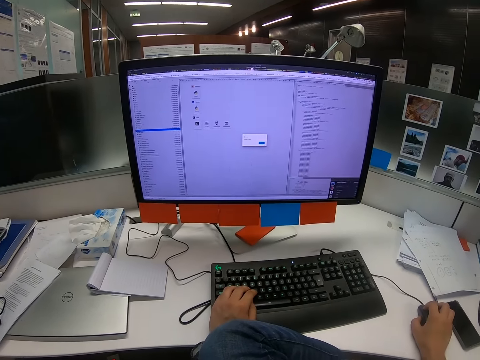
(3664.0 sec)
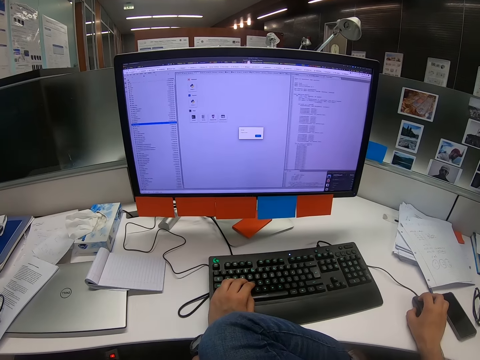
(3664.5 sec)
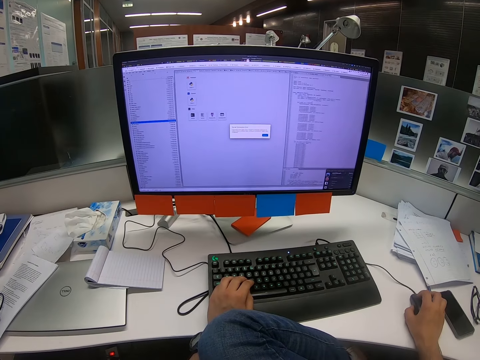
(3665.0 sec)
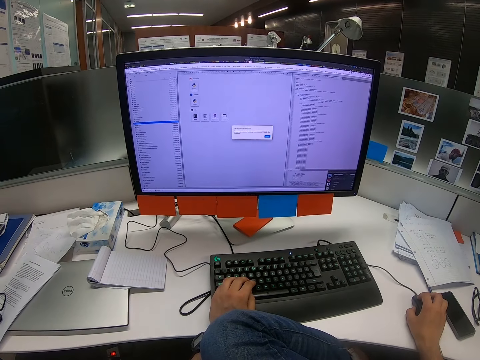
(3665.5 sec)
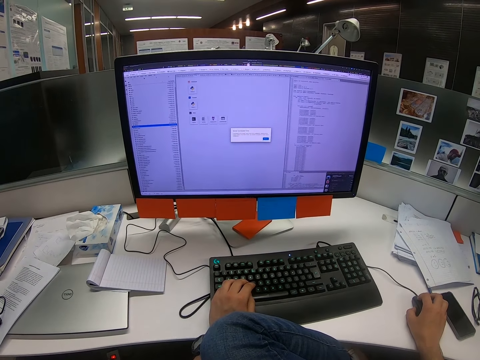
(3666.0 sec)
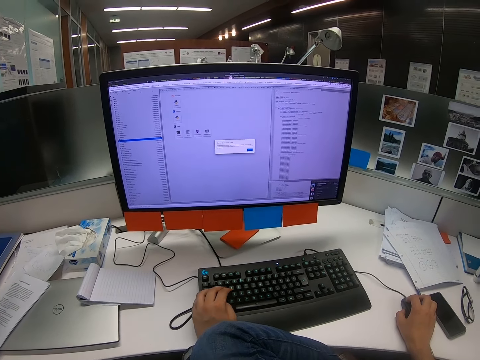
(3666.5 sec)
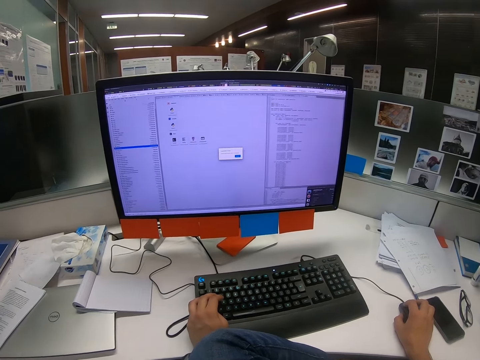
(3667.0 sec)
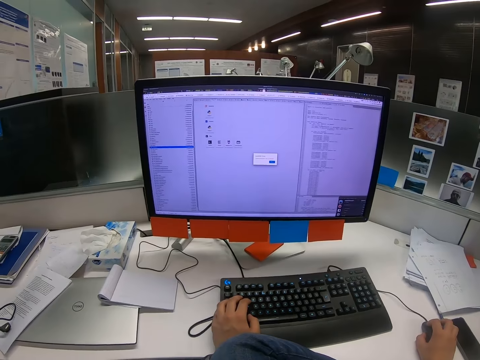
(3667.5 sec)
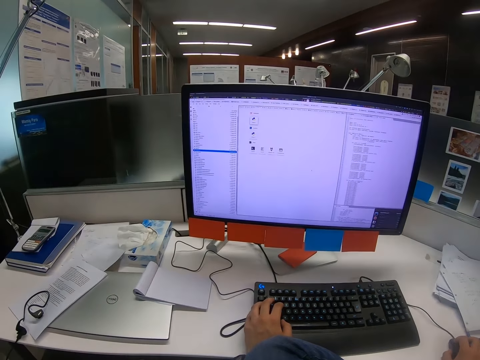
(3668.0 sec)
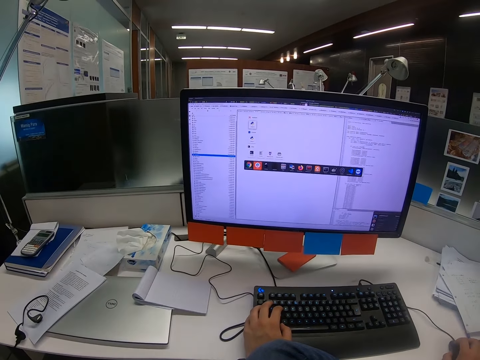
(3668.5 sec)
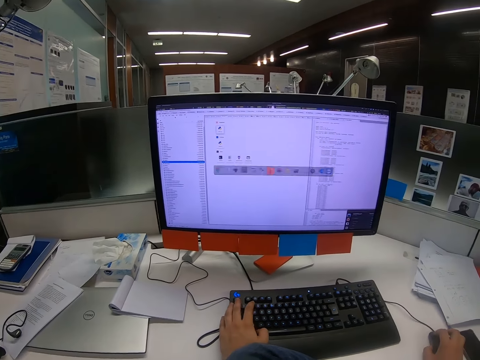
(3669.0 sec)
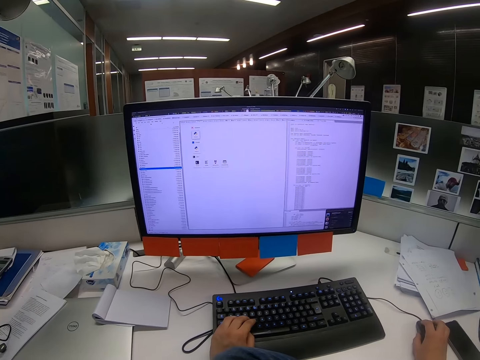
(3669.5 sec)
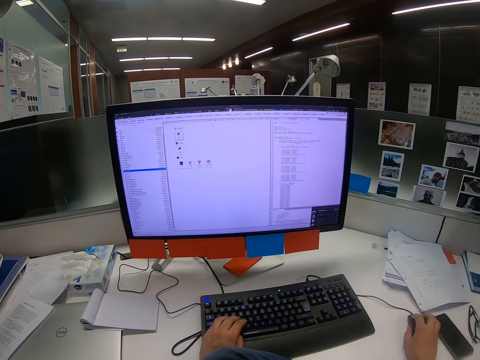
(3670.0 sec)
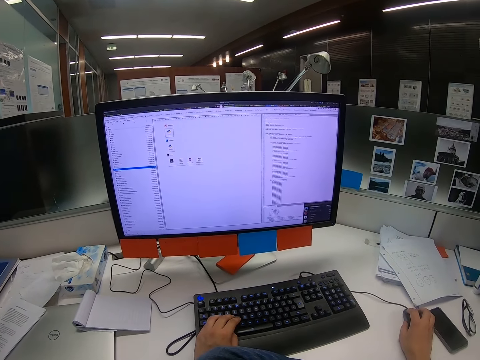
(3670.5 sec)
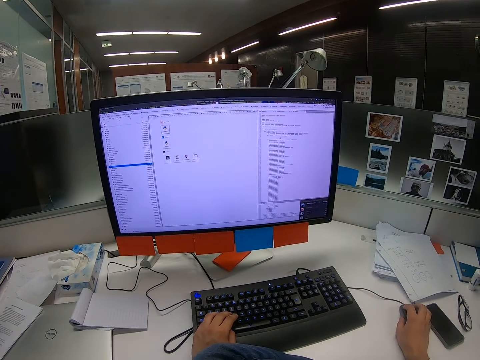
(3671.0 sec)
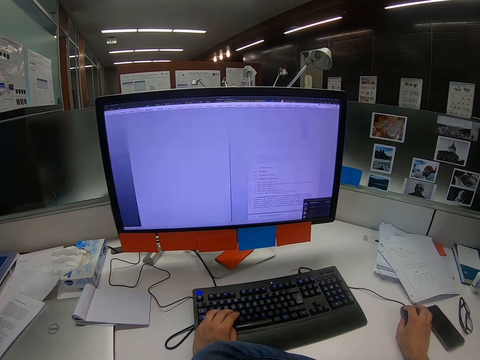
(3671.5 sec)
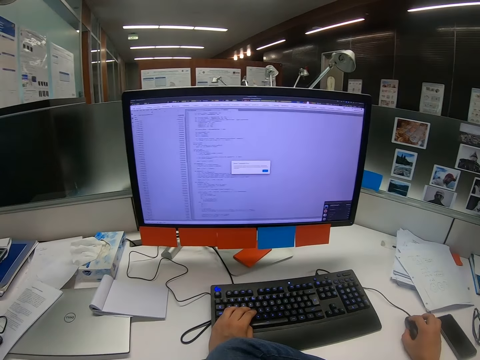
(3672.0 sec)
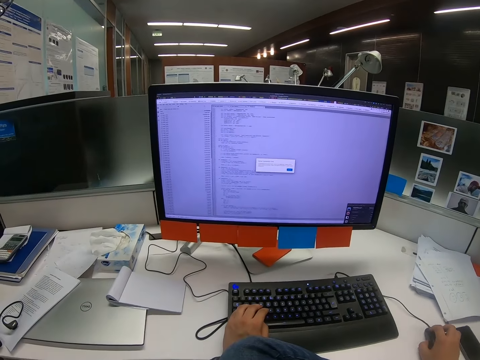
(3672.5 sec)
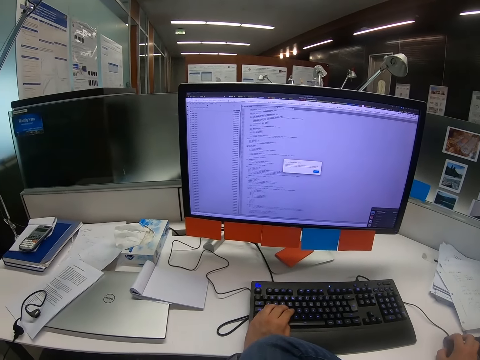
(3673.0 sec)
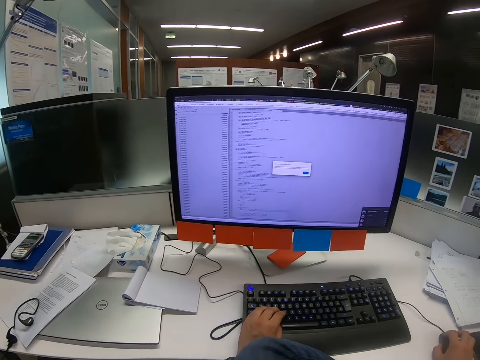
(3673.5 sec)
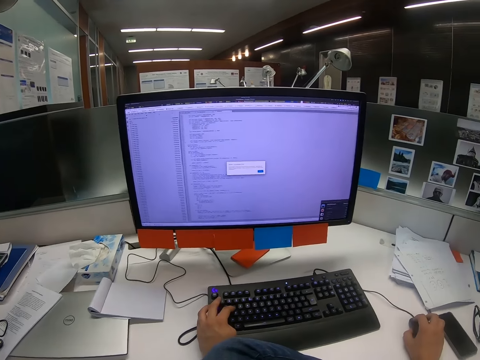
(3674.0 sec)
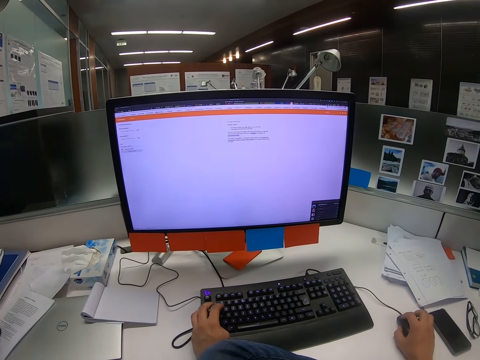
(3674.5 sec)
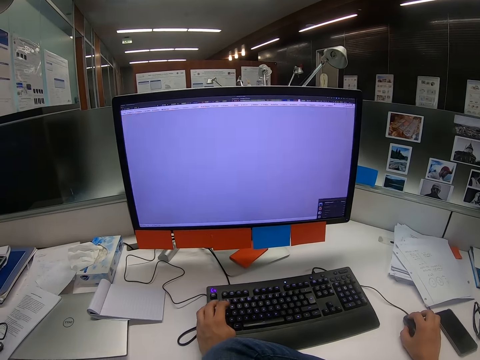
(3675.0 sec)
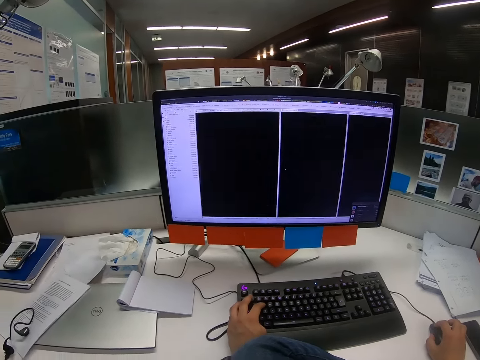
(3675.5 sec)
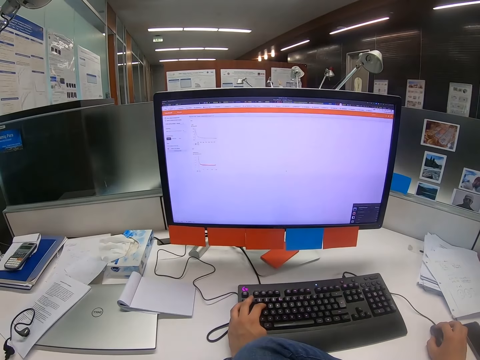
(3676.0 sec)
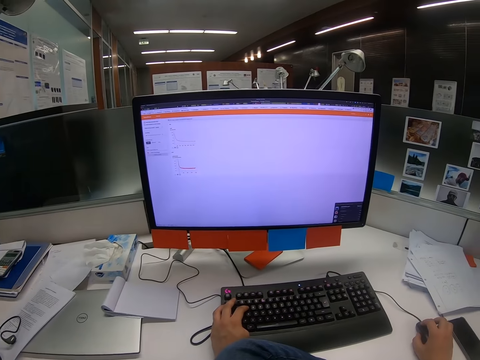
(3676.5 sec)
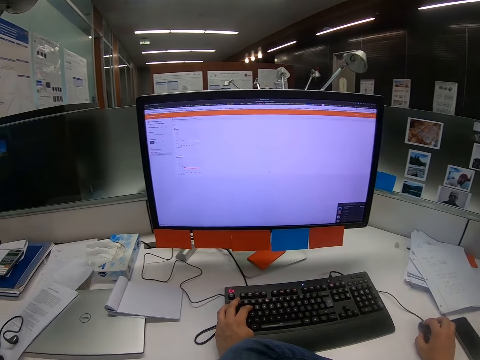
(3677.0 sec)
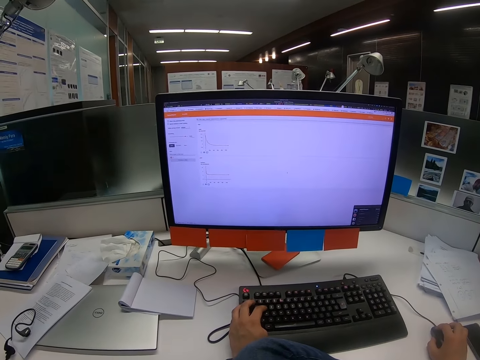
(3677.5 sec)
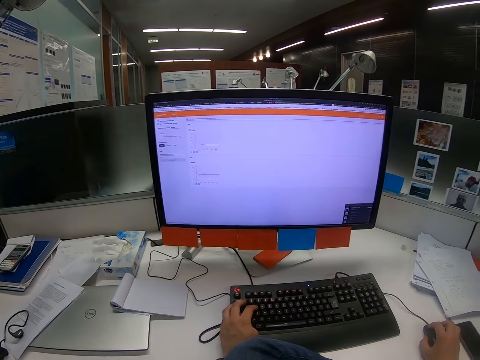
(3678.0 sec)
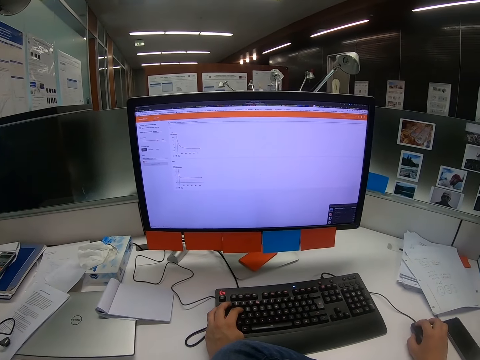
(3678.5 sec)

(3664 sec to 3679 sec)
The camera wearer scrolls on the computer with the mouse. They click on the mouse. They click on the mouse again. They click on the keyboard. They type on the keyboard. They scroll on the computer with the mouse. They click on the mouse. They type on the keyboard.

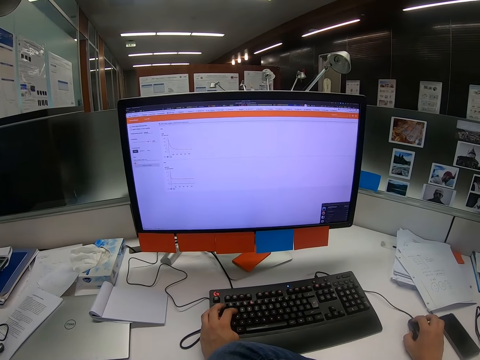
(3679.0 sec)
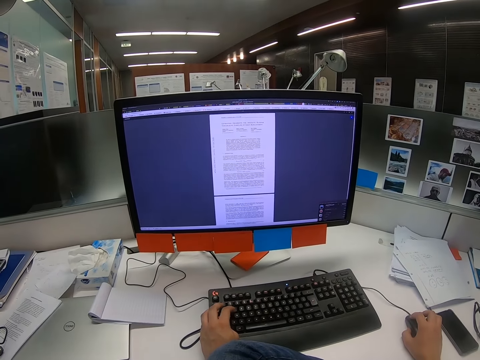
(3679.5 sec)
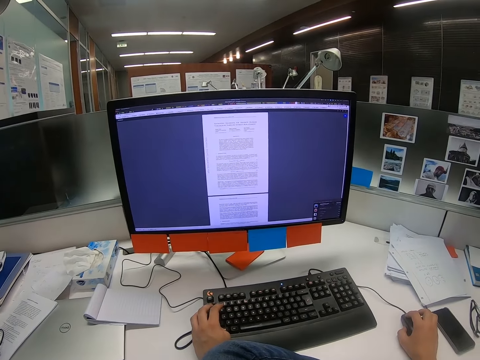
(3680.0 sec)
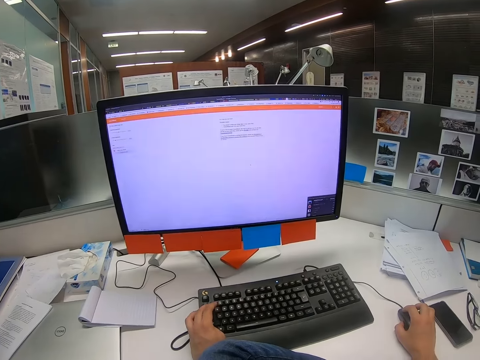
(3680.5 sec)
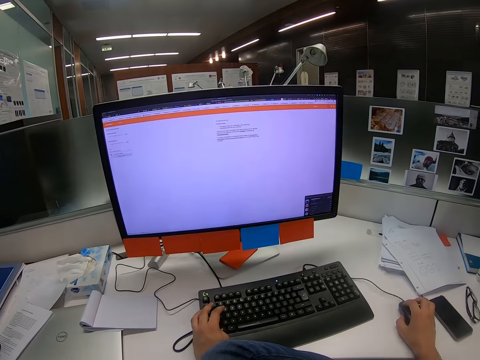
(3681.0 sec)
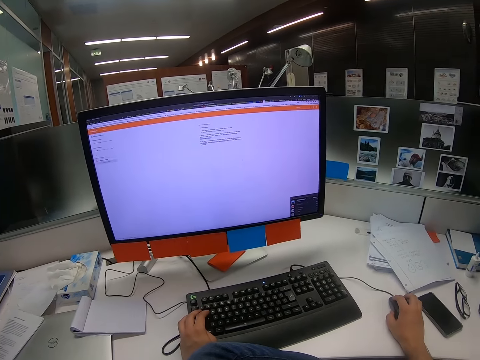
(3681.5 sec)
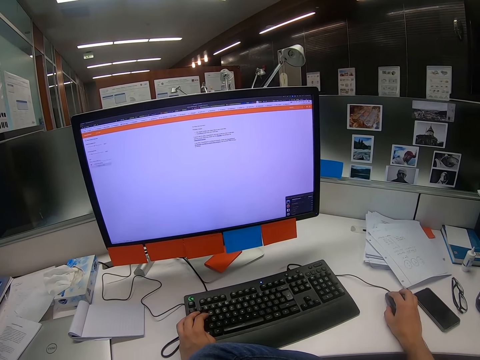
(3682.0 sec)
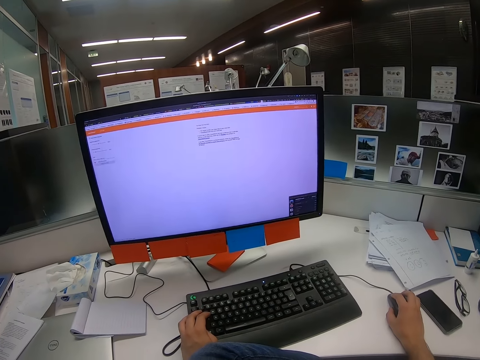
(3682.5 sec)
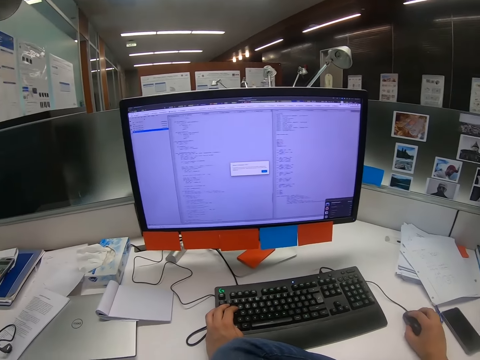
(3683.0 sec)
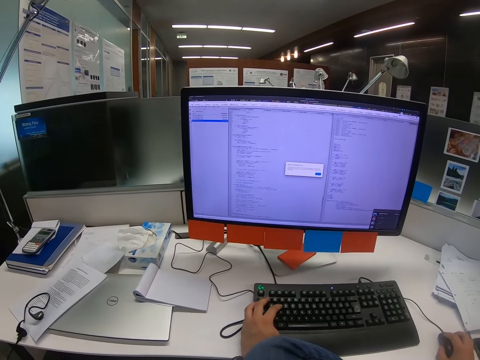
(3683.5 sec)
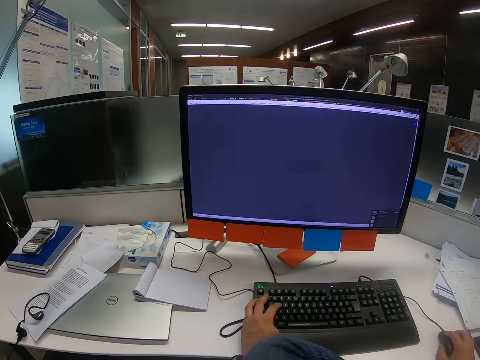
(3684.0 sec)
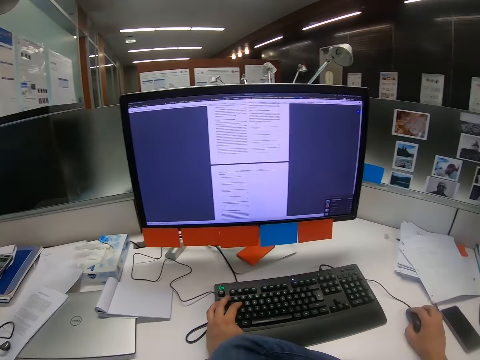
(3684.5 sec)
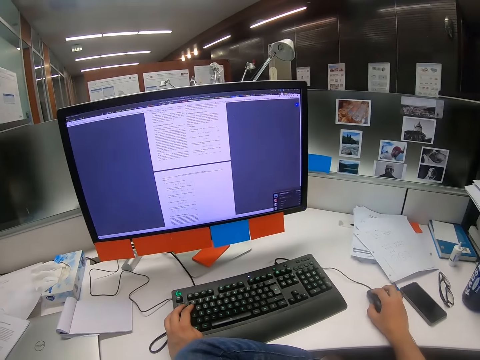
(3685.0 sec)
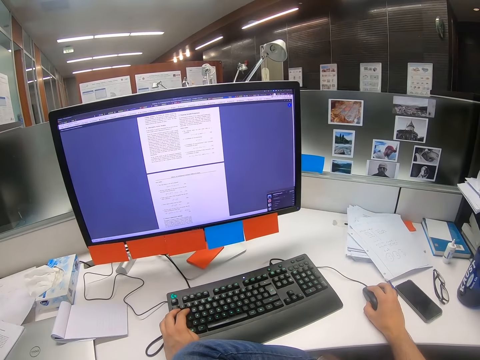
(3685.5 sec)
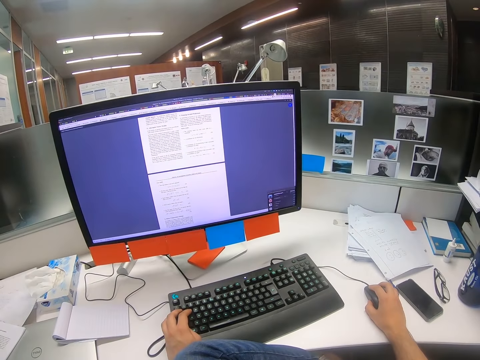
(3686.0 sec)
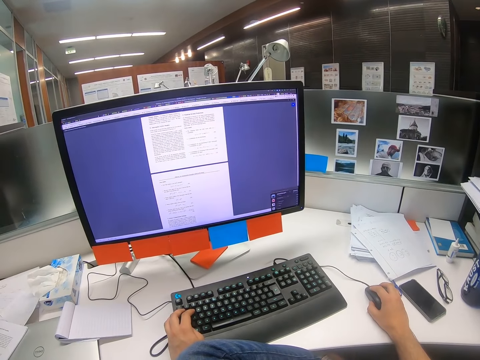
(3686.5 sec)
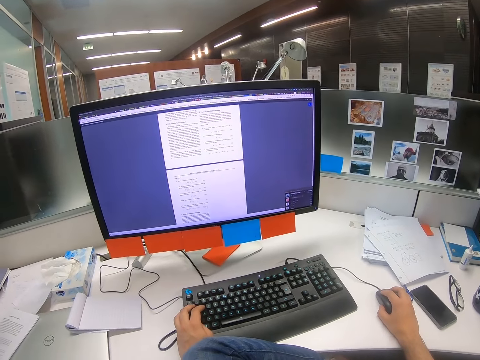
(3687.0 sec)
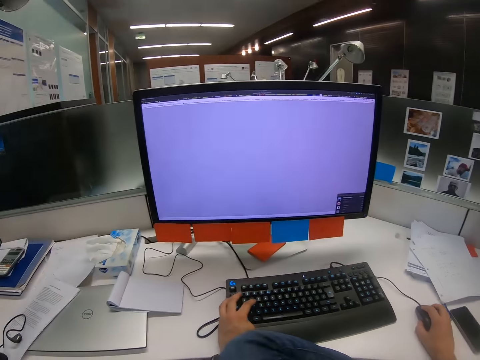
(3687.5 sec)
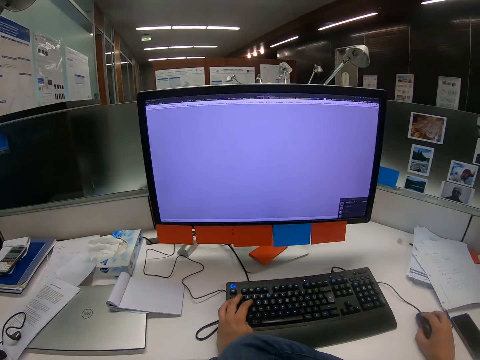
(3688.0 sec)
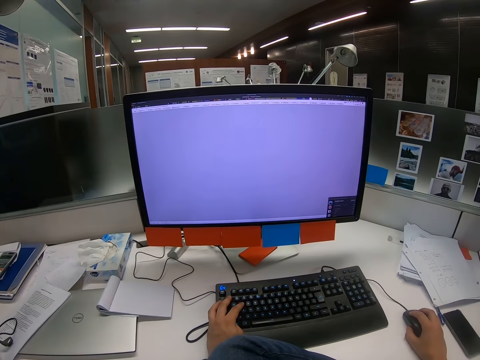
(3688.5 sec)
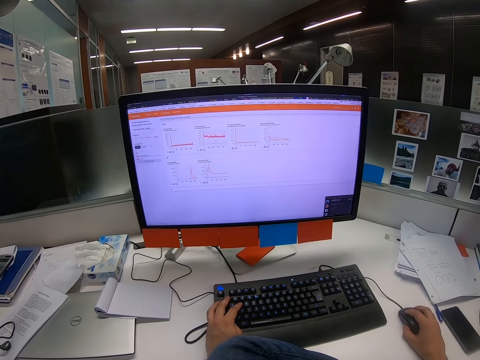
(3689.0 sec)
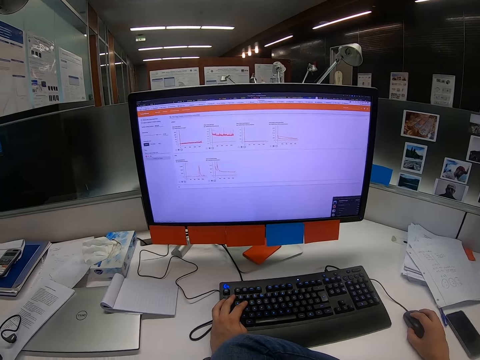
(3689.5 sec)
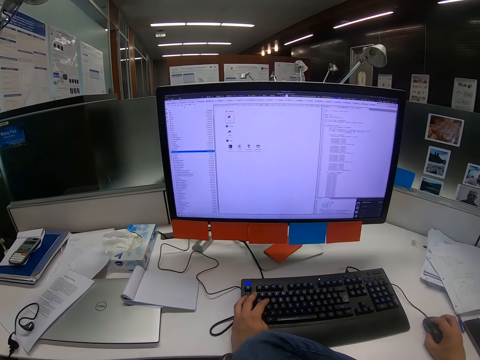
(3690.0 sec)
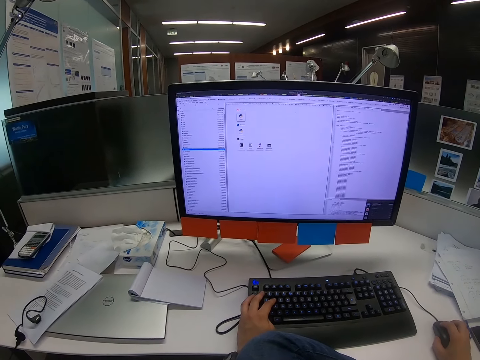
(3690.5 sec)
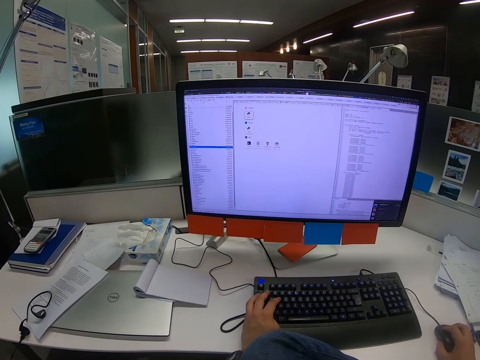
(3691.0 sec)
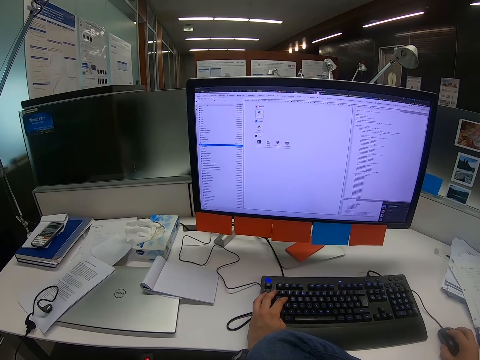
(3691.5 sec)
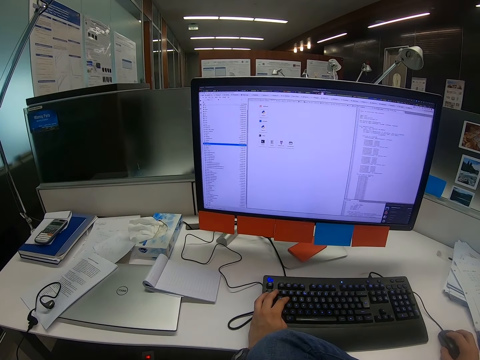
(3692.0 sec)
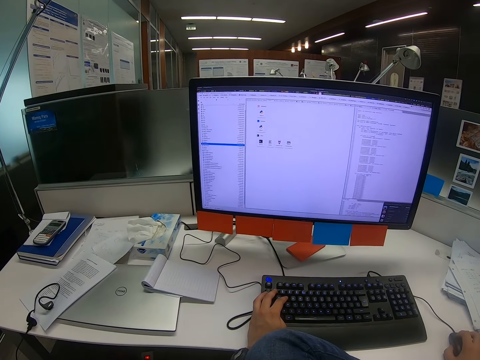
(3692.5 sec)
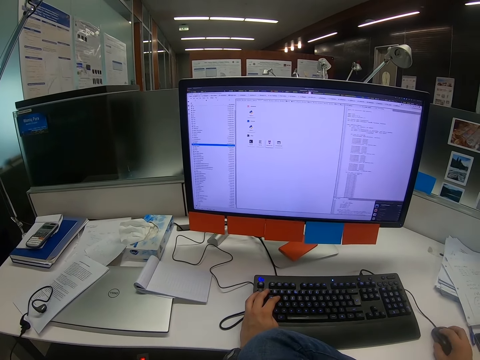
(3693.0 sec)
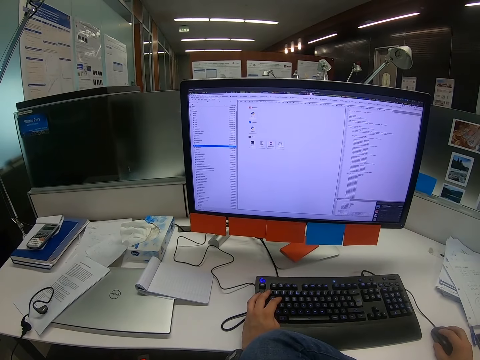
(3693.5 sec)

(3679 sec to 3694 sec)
The camera wearer scrolls the computer with the computer mouse. They click on the keyboard. They scroll the computer.
